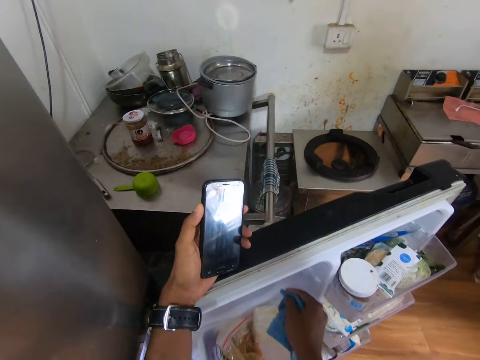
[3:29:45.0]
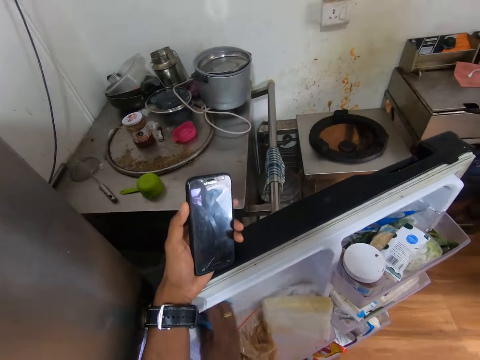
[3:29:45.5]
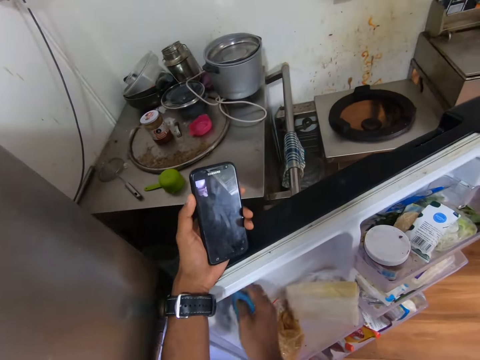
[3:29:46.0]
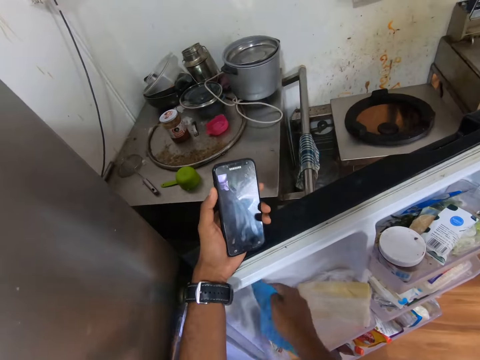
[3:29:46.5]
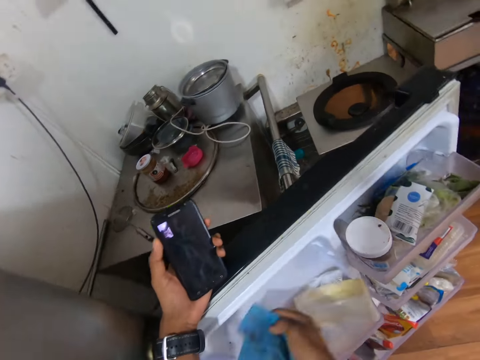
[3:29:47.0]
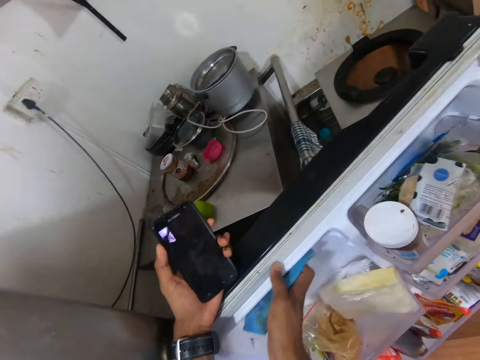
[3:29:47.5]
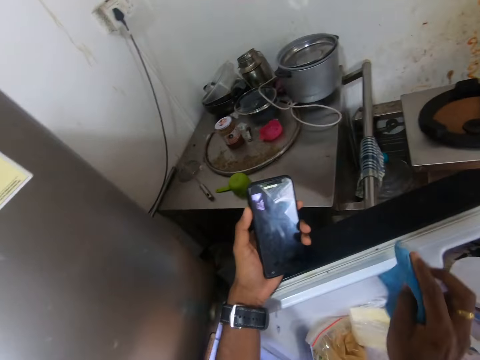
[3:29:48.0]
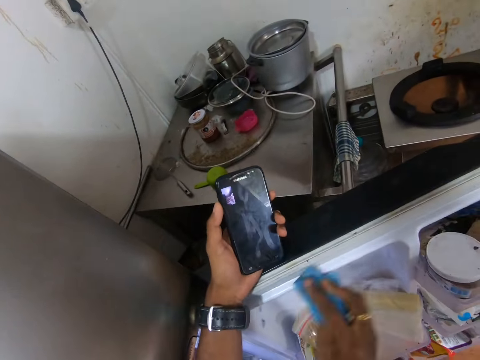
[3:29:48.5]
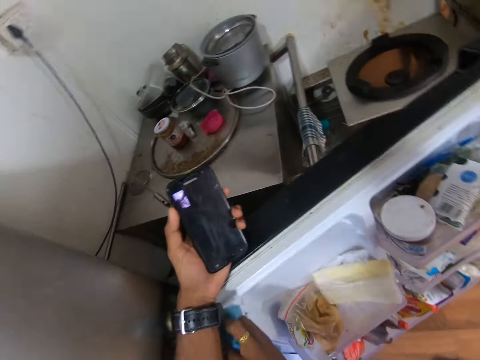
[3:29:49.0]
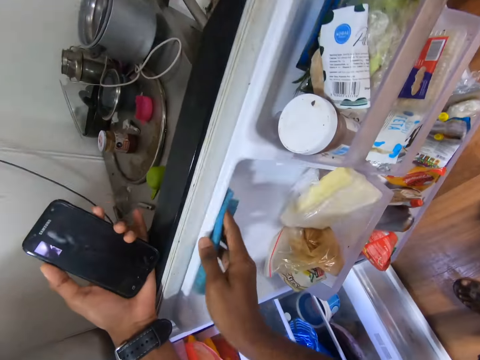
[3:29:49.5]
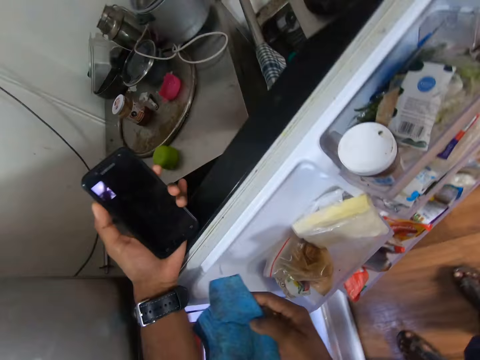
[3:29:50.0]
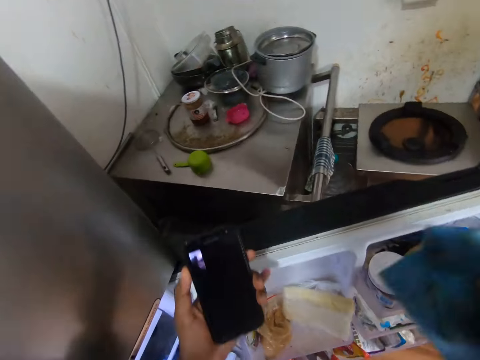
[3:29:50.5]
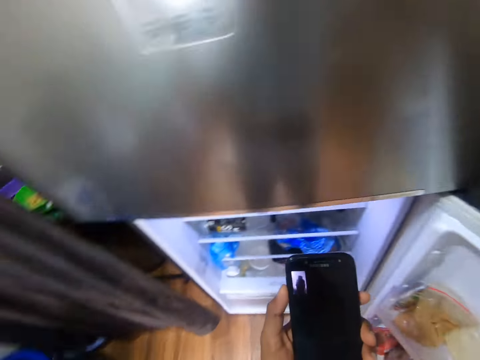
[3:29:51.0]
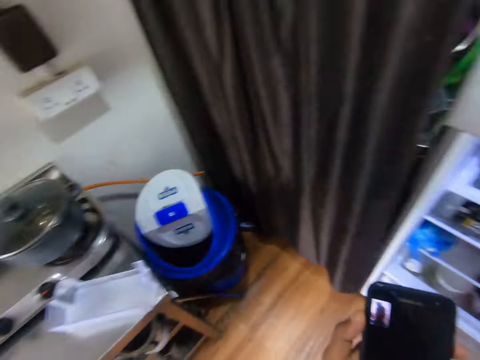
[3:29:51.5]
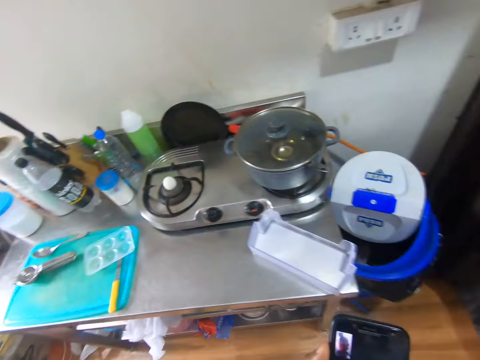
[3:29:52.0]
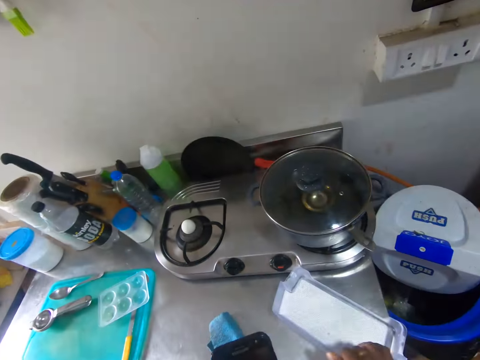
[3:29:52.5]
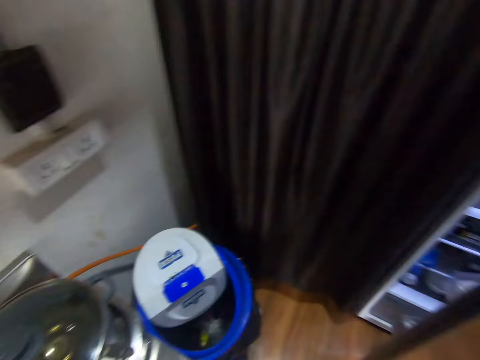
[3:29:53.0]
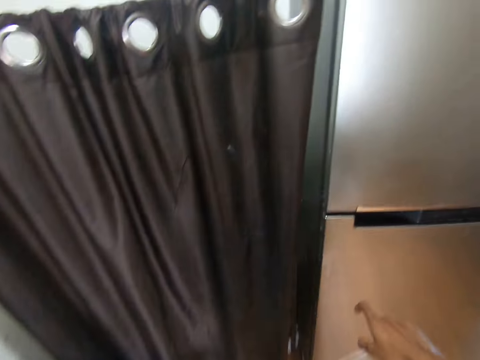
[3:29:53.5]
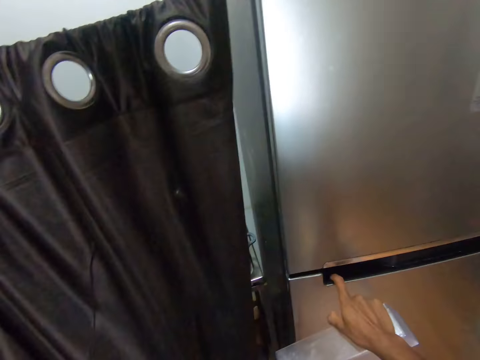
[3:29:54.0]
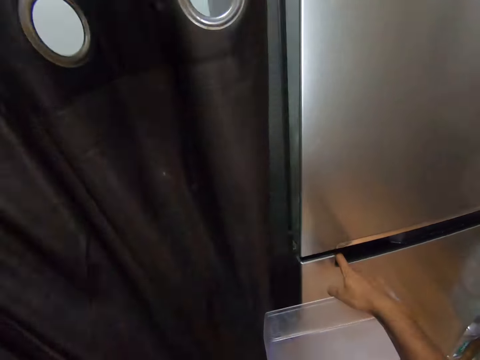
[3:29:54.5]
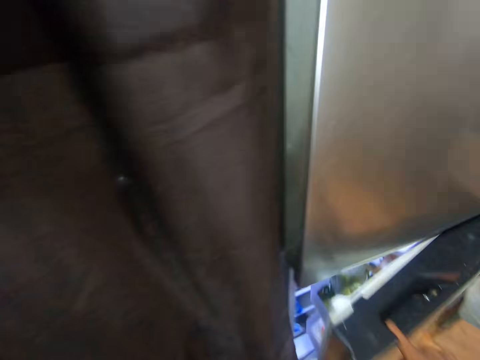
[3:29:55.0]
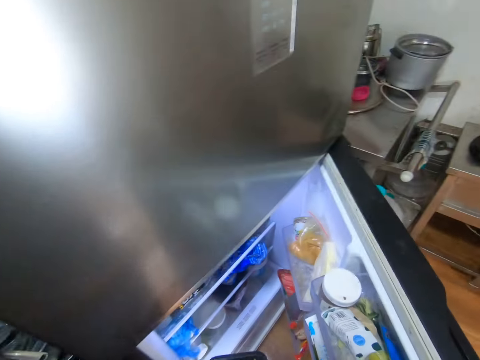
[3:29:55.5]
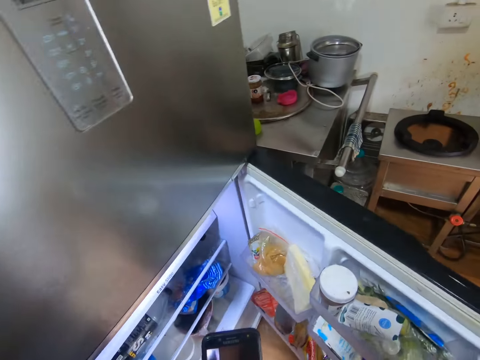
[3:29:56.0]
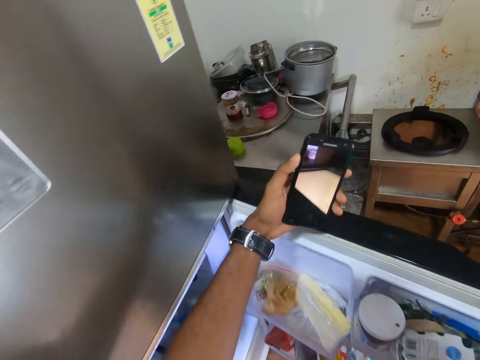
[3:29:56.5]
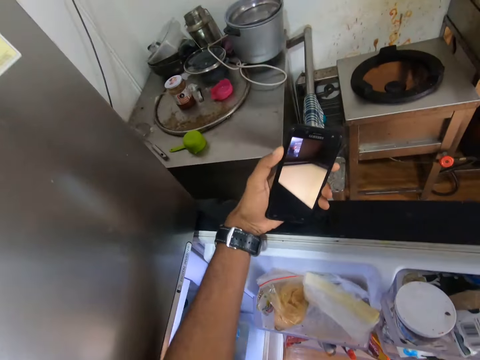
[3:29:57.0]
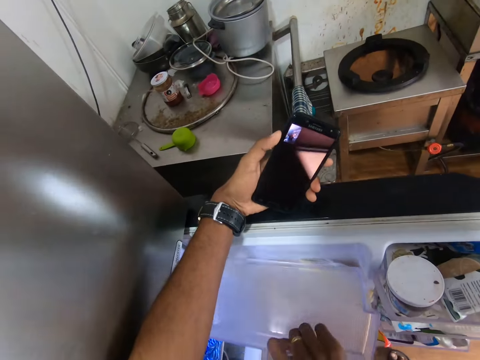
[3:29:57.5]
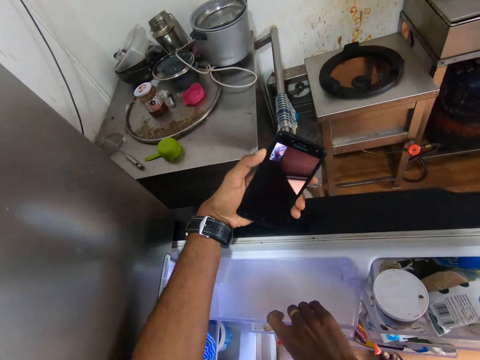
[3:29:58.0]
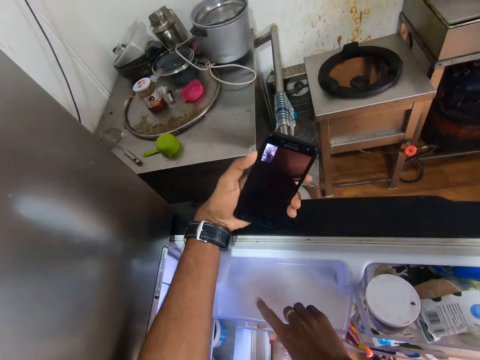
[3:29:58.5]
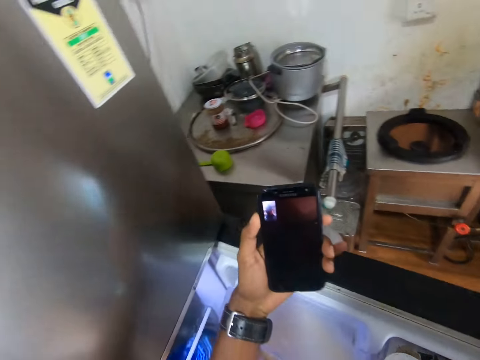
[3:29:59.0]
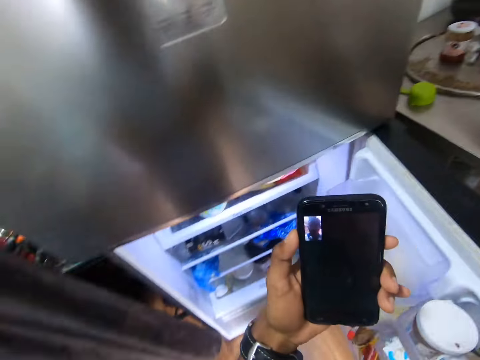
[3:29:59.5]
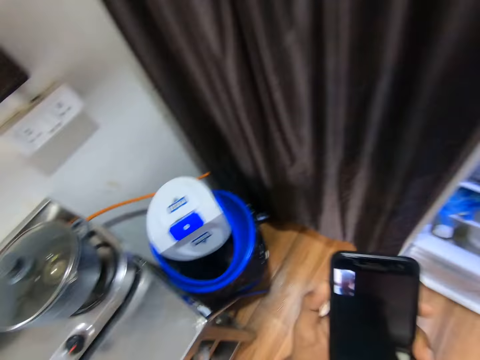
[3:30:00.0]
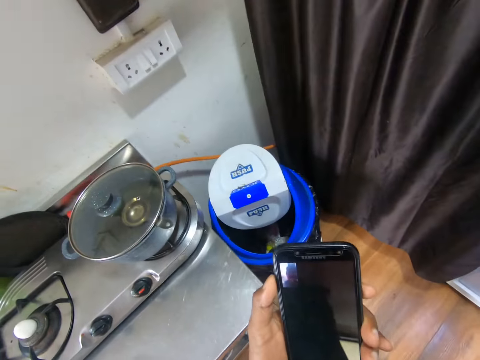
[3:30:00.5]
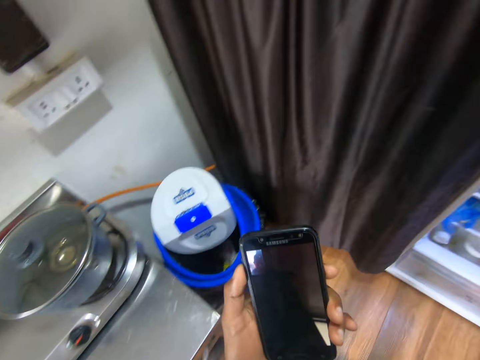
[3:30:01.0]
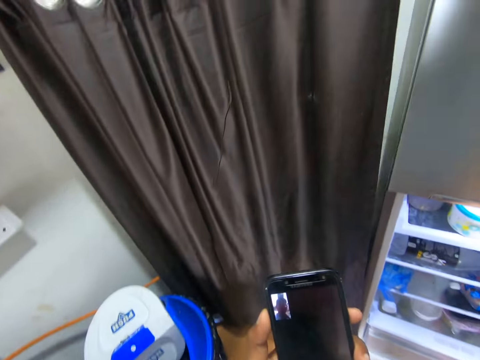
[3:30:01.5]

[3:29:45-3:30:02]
The camera wearer drops the napkin on the table. He opens the refrigerator with his right hand. He places his left hand on the refrigerator. He drops the refrigerator storage container in the refrigerator with his right hand. He talks on the phone.

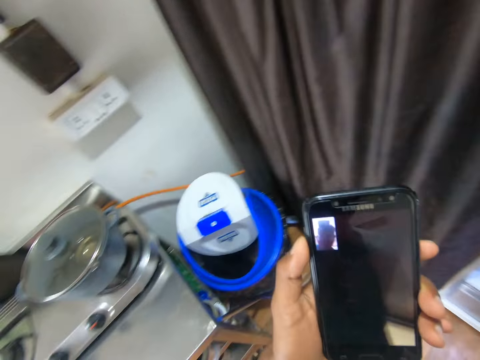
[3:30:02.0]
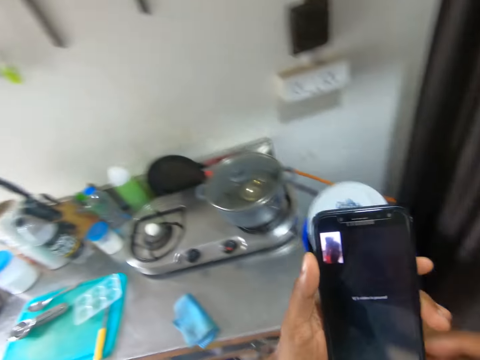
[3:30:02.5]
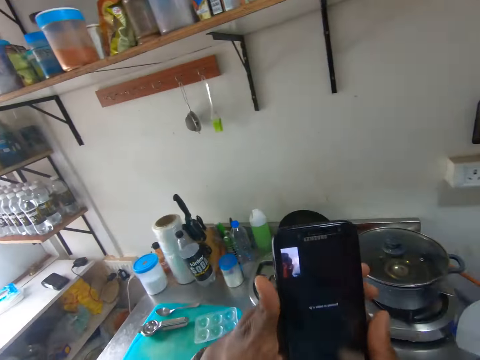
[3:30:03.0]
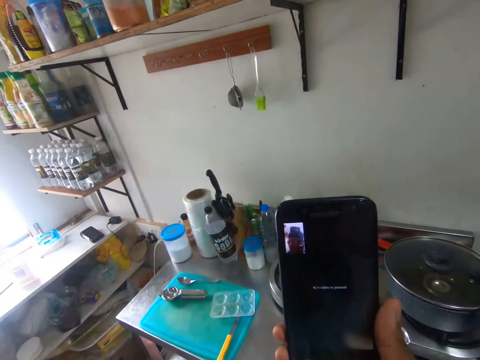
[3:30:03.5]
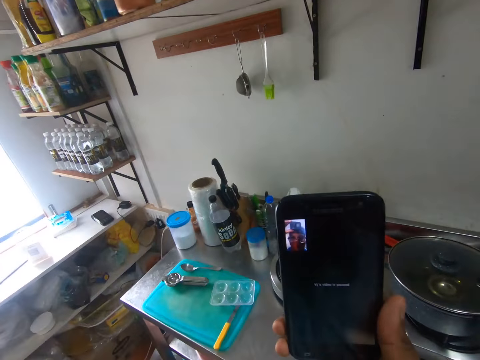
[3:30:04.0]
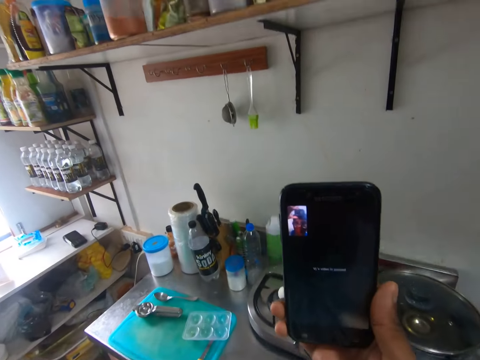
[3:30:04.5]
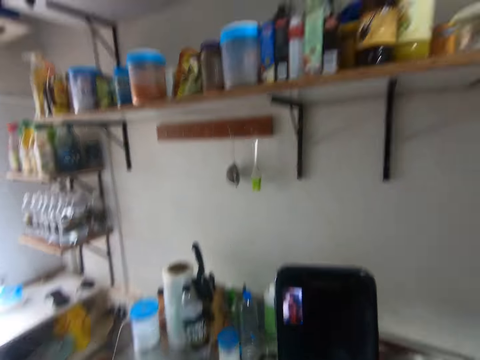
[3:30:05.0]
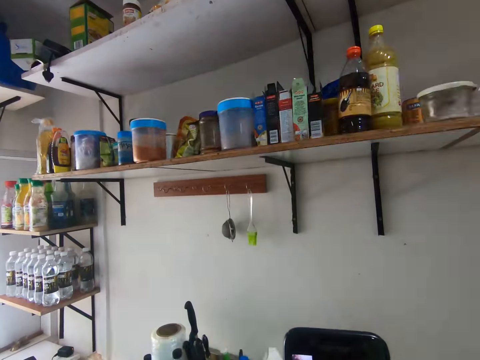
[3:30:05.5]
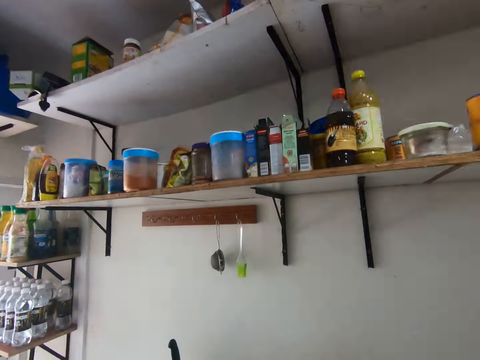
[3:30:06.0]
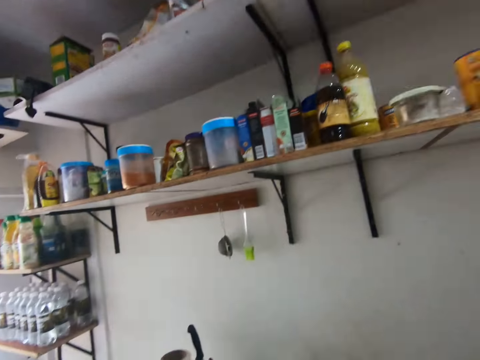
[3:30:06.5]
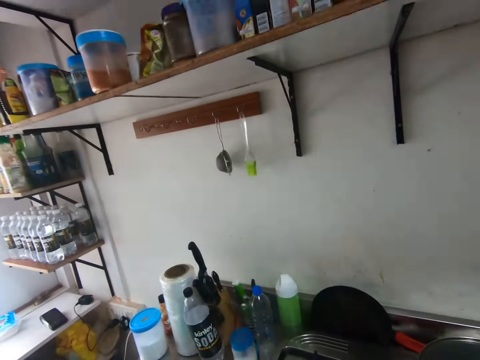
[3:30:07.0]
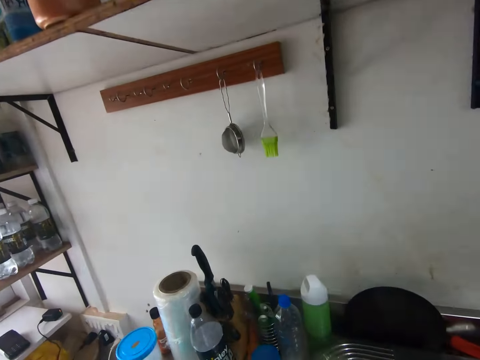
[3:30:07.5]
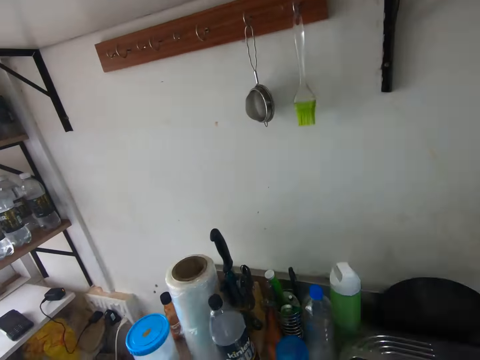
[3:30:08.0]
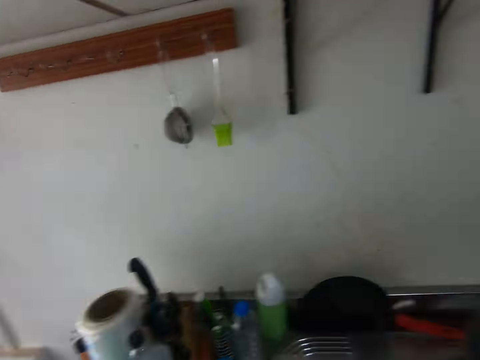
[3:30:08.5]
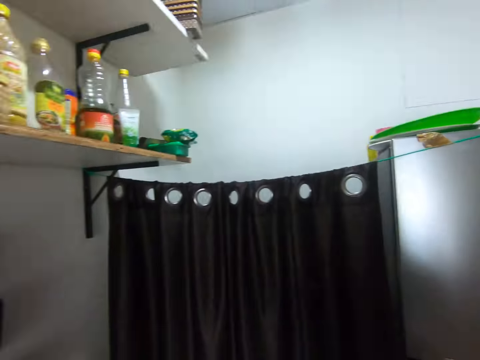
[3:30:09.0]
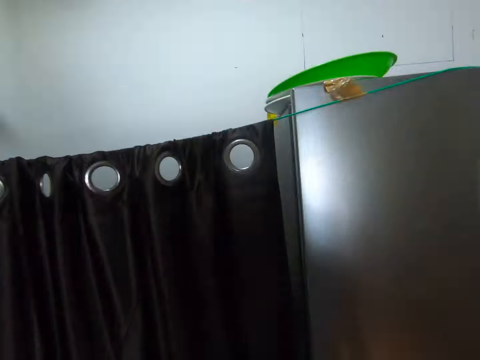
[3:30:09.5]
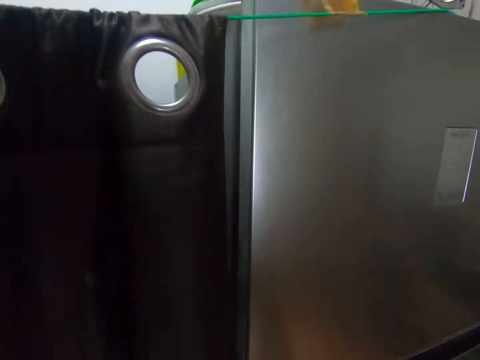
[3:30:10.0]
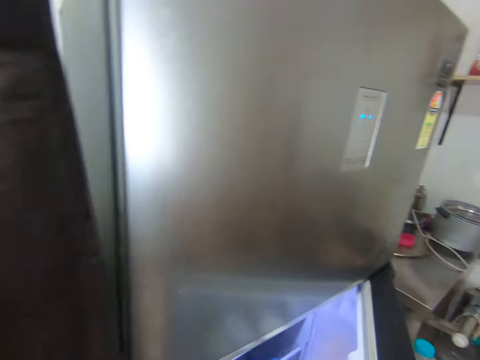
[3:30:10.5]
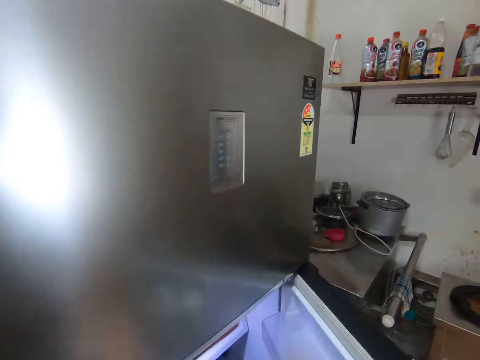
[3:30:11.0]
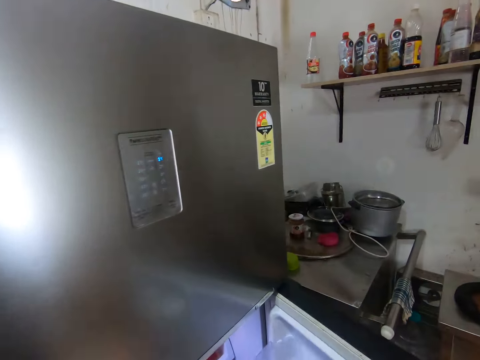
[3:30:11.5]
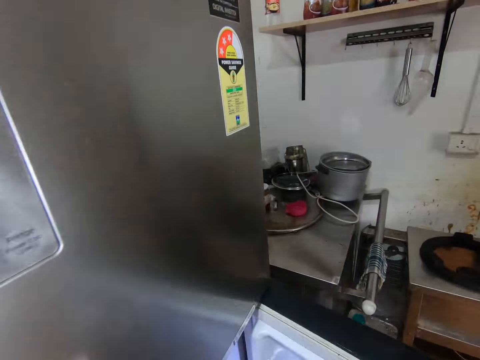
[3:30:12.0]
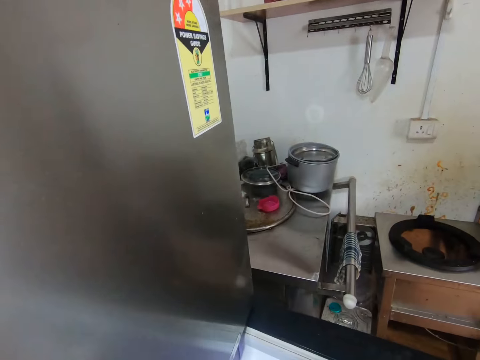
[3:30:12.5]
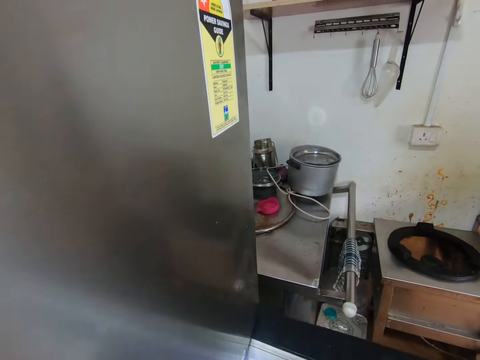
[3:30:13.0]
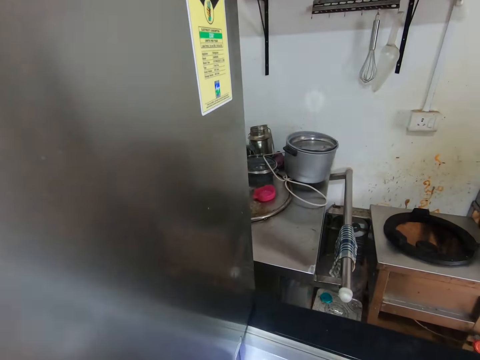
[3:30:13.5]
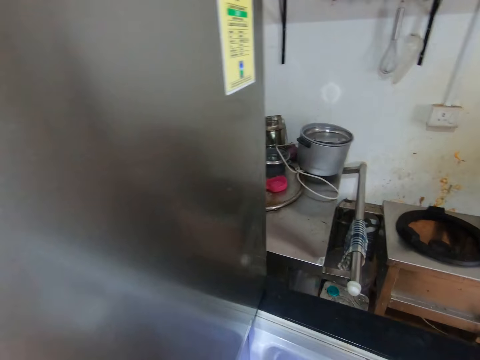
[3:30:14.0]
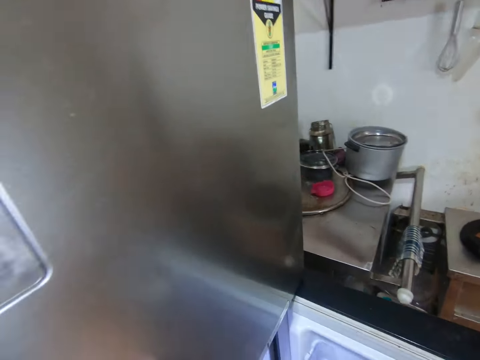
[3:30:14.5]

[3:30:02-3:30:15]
The camera wearer holds the phone with his right hand. He closes the fridge door. He adjusts a camera on his head with his left hand. He talks on the phone. He opens the refrigerator with his left hand. He looks inside the fridge.
